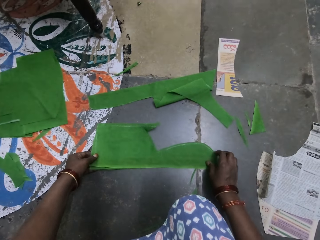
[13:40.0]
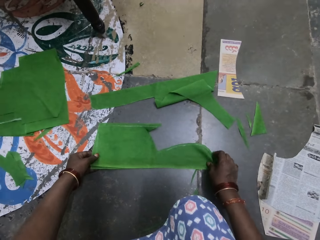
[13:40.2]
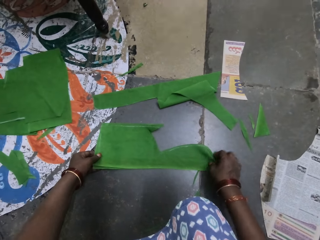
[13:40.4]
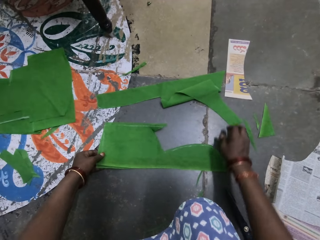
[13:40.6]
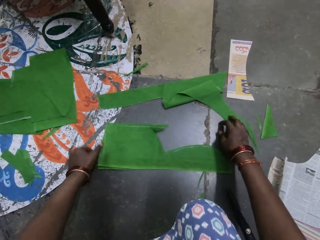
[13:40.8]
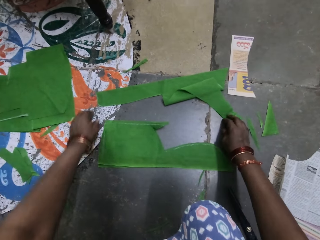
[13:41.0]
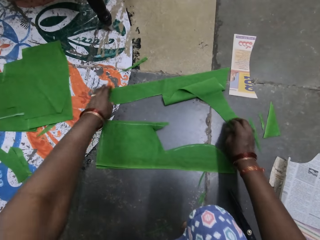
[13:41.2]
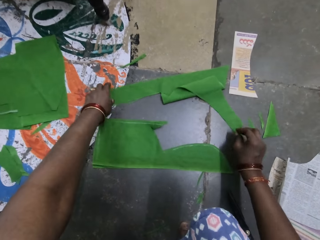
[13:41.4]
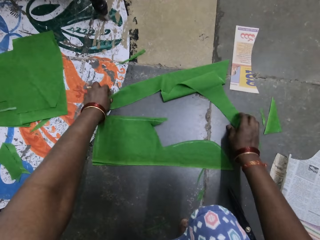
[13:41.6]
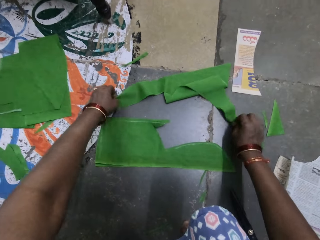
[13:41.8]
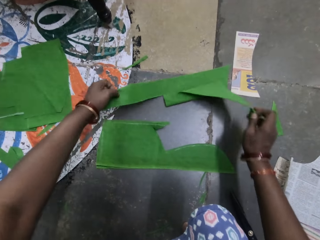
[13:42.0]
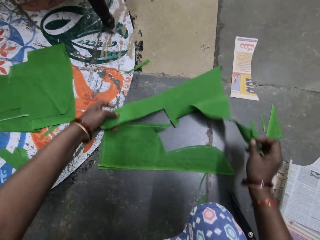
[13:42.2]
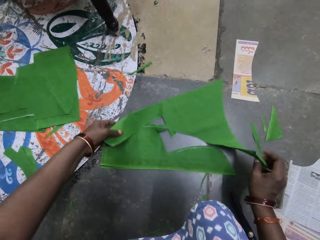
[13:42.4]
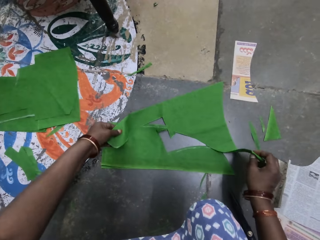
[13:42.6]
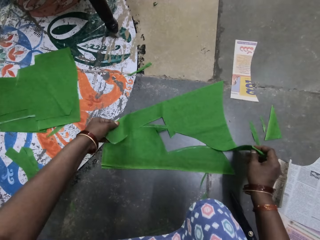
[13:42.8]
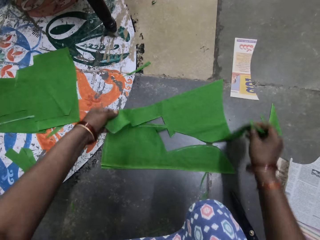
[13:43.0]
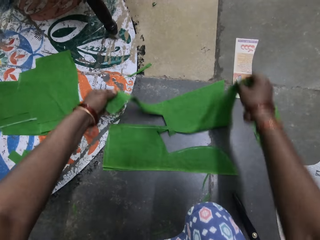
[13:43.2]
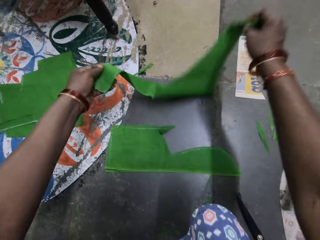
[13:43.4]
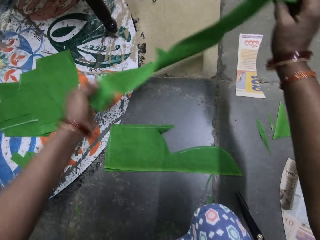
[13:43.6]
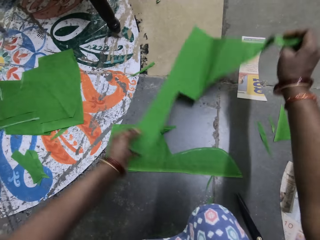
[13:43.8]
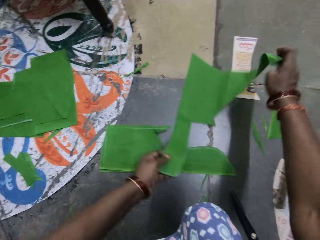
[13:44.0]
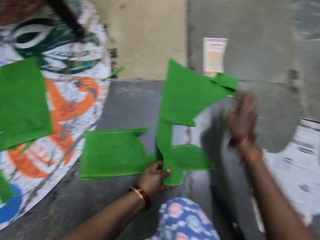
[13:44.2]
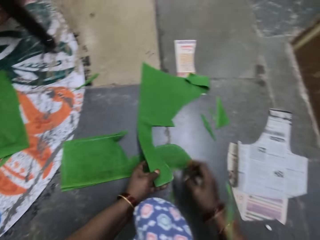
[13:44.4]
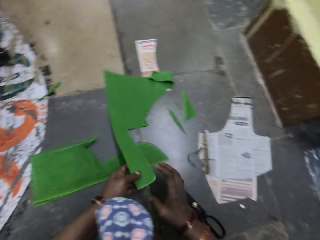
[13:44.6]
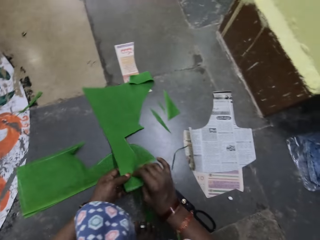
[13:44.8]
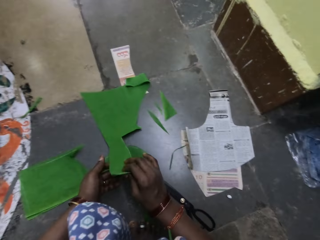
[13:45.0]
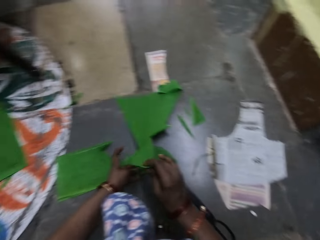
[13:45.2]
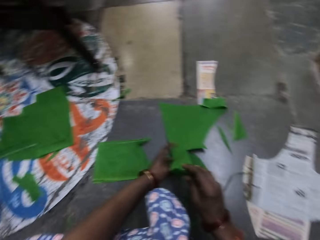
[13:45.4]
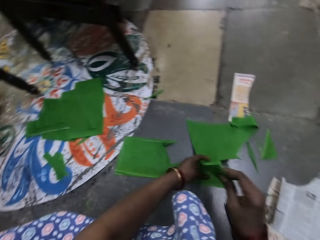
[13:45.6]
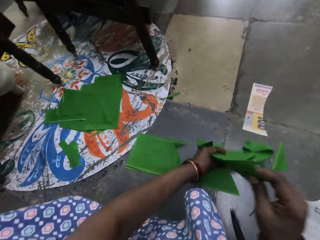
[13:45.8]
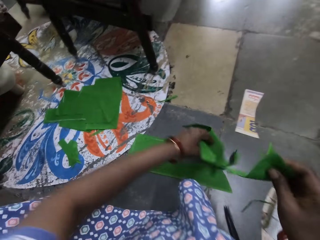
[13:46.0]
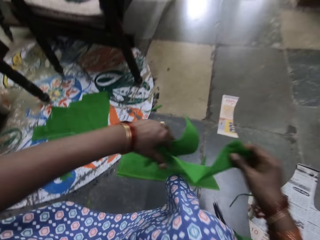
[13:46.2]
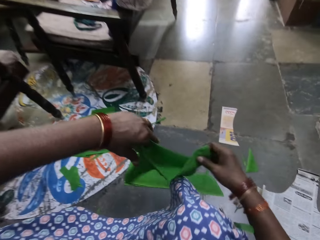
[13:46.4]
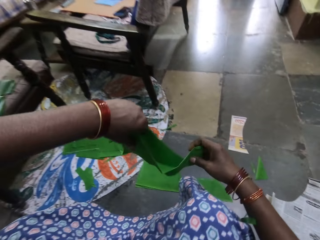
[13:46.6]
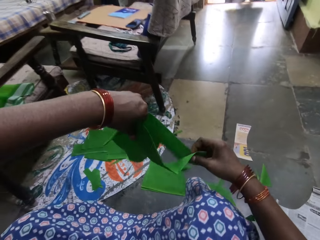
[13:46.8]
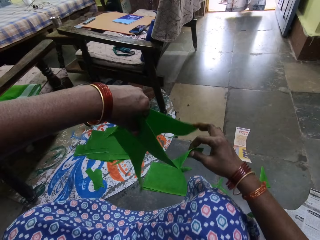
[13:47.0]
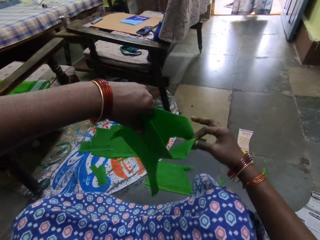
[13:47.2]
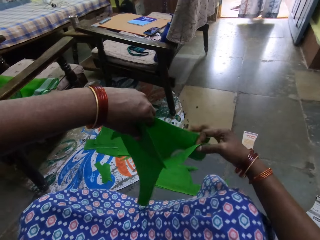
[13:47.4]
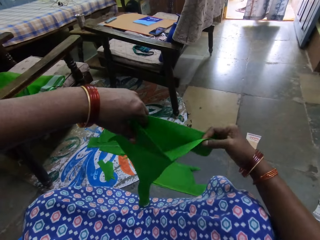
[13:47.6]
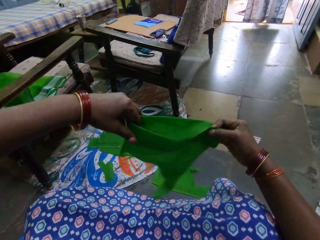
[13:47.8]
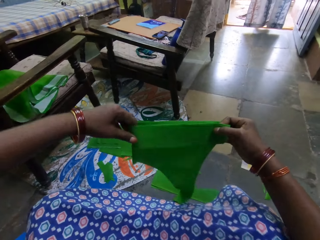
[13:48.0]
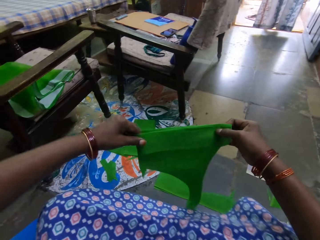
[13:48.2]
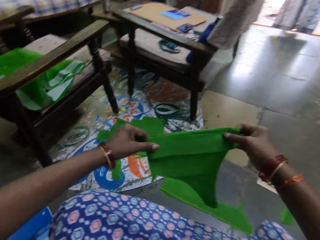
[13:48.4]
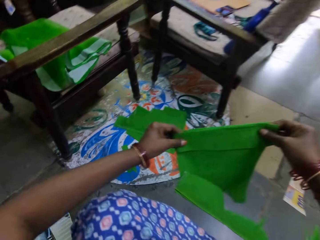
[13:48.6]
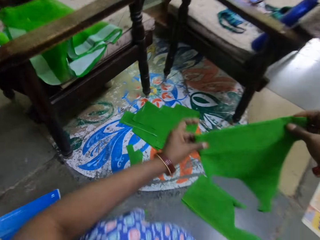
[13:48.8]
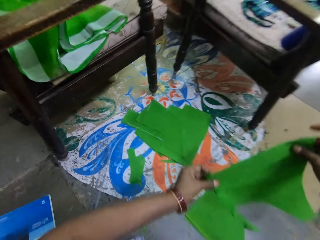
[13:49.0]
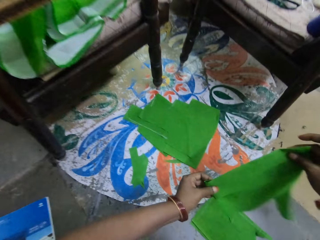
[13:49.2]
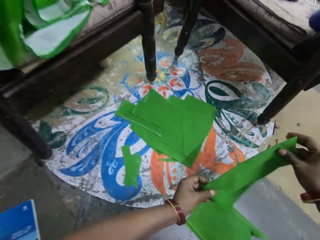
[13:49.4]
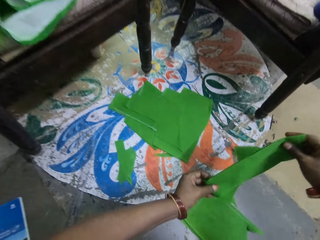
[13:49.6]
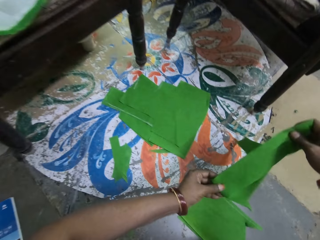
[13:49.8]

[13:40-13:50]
The camera wearer picks a piece of cloth. They move the cloth. They lift the silk fiber or cloth piece with both hands. They adjust the cloth piece. They fold the silk fiber with both hands.

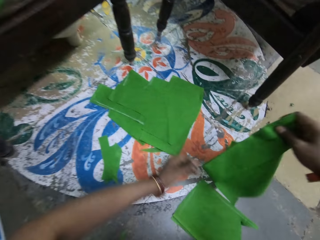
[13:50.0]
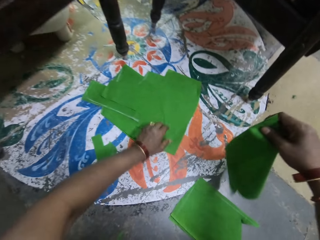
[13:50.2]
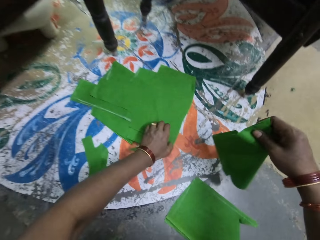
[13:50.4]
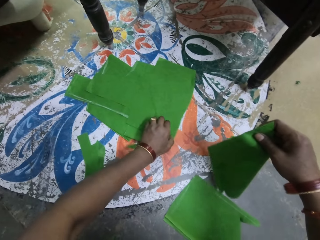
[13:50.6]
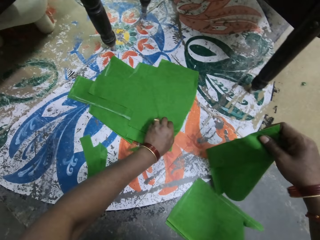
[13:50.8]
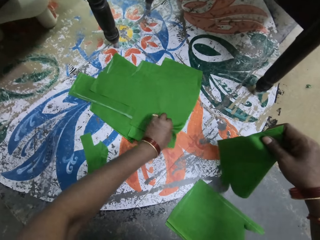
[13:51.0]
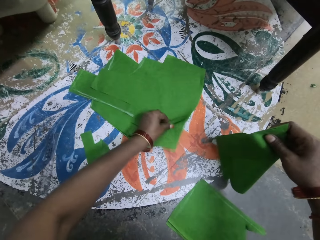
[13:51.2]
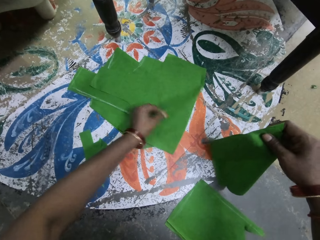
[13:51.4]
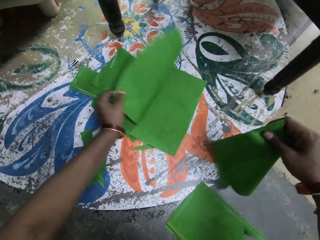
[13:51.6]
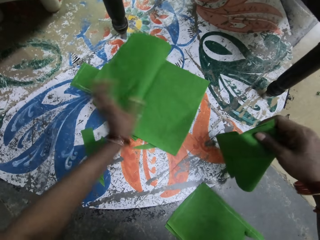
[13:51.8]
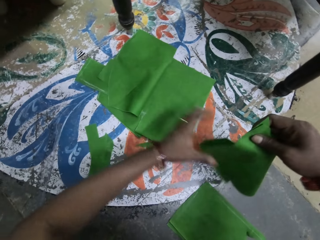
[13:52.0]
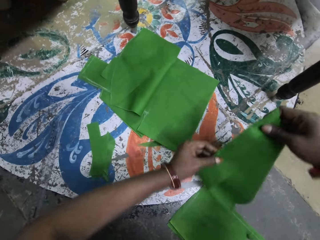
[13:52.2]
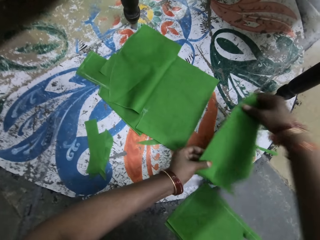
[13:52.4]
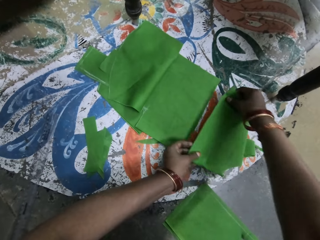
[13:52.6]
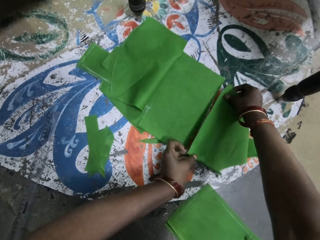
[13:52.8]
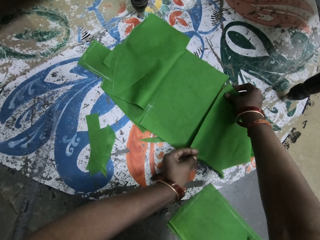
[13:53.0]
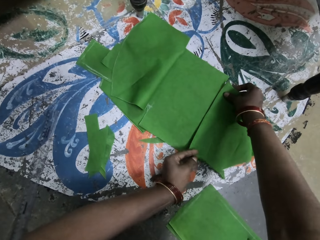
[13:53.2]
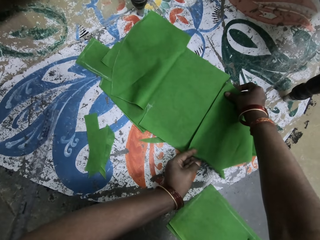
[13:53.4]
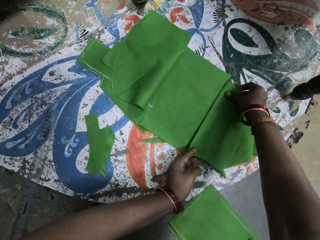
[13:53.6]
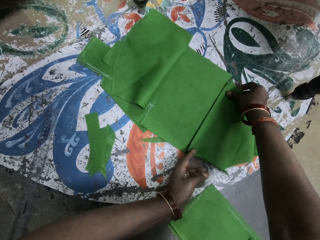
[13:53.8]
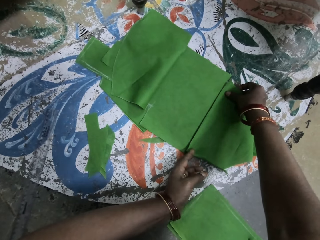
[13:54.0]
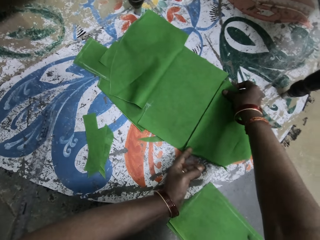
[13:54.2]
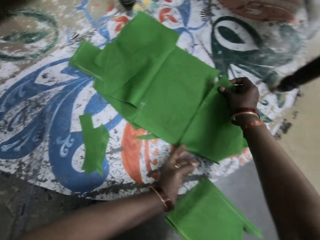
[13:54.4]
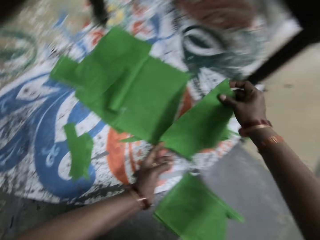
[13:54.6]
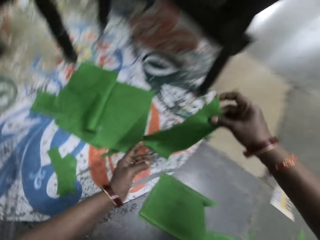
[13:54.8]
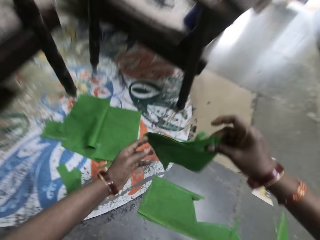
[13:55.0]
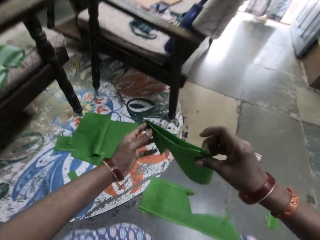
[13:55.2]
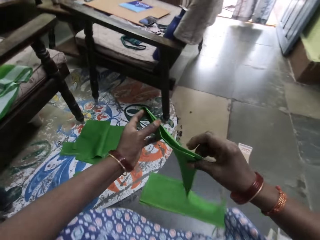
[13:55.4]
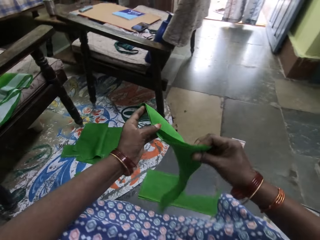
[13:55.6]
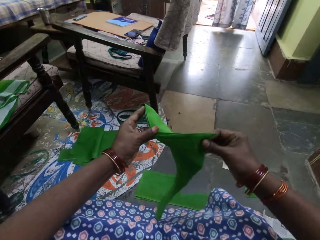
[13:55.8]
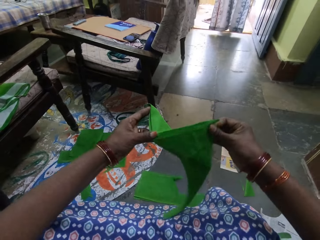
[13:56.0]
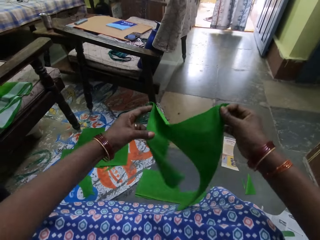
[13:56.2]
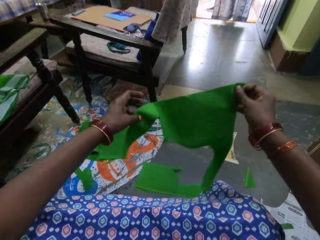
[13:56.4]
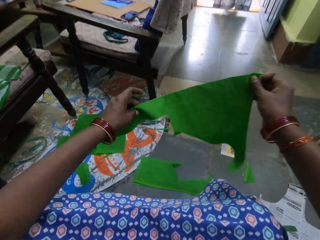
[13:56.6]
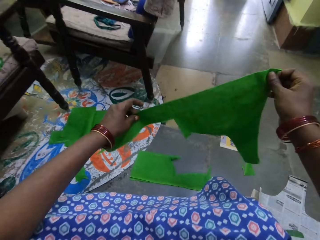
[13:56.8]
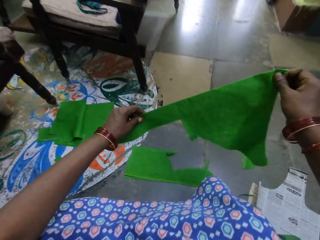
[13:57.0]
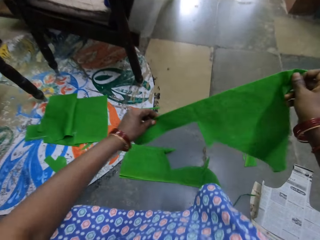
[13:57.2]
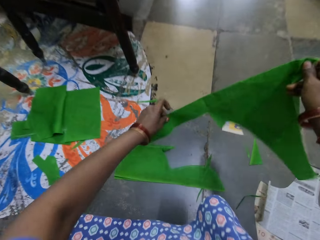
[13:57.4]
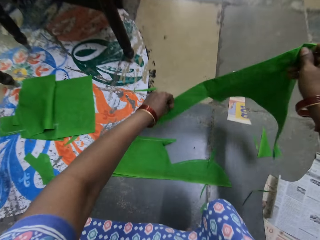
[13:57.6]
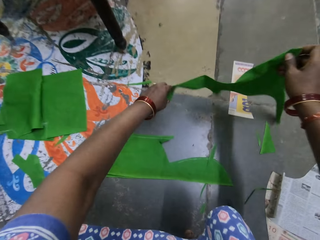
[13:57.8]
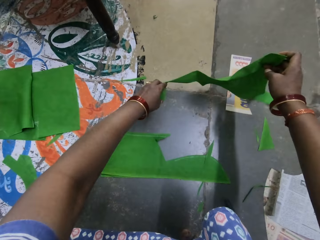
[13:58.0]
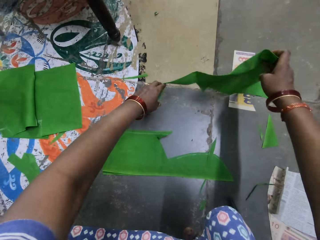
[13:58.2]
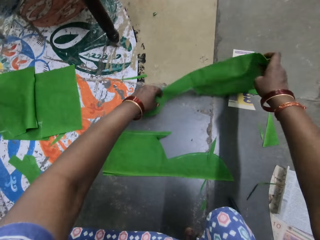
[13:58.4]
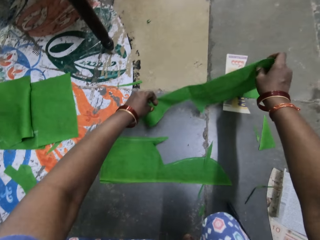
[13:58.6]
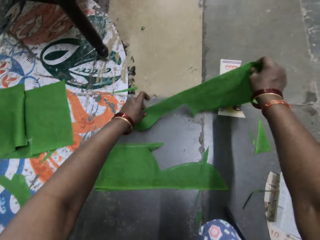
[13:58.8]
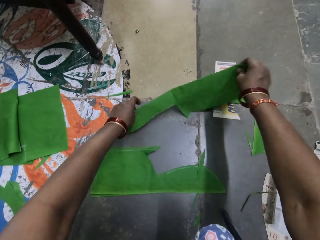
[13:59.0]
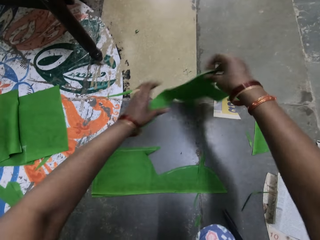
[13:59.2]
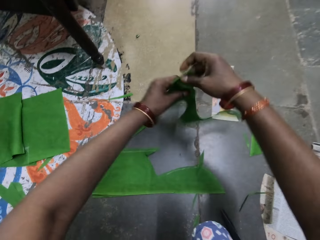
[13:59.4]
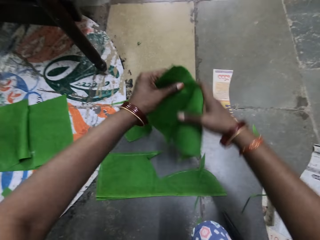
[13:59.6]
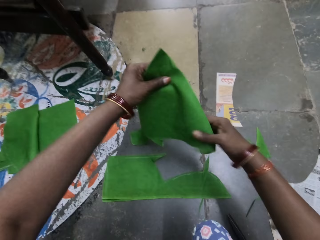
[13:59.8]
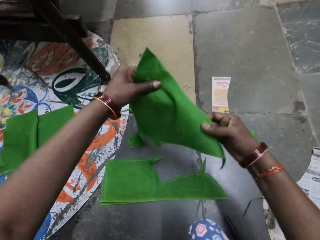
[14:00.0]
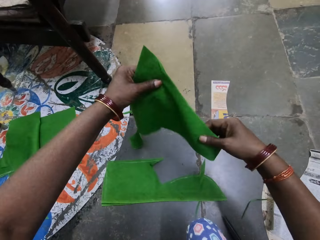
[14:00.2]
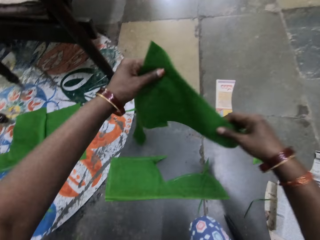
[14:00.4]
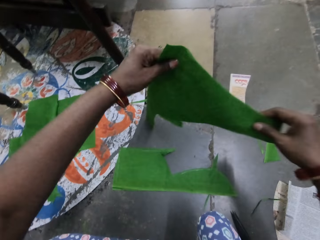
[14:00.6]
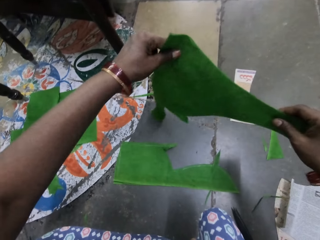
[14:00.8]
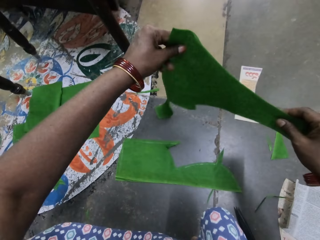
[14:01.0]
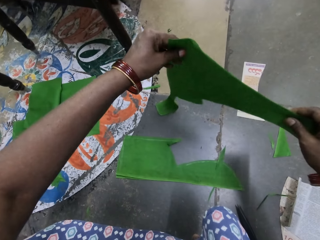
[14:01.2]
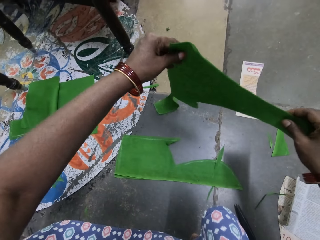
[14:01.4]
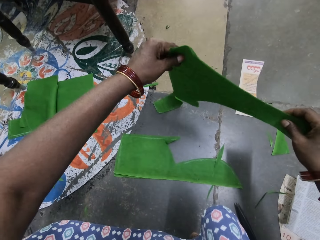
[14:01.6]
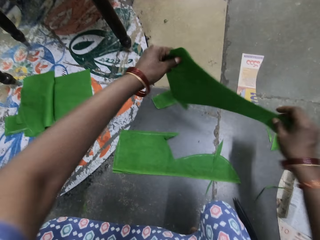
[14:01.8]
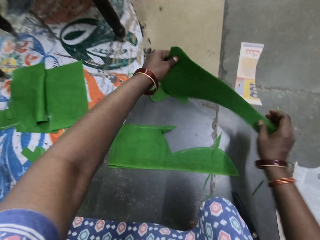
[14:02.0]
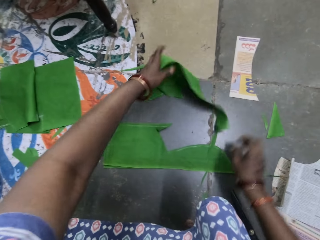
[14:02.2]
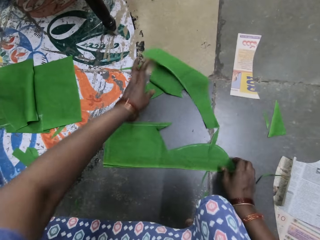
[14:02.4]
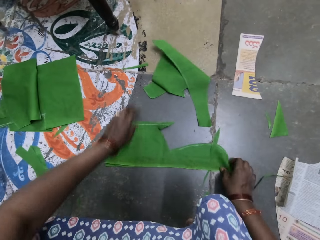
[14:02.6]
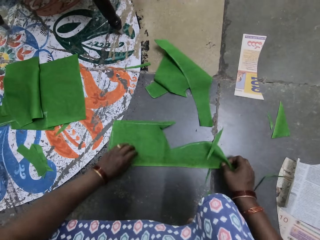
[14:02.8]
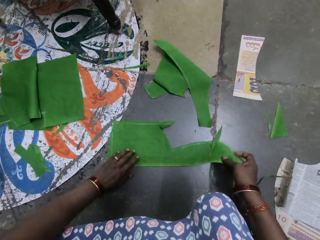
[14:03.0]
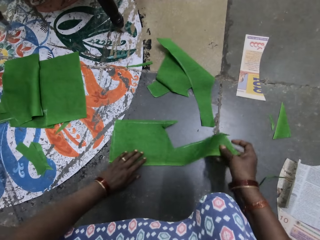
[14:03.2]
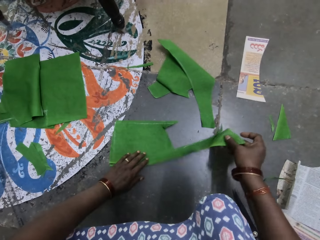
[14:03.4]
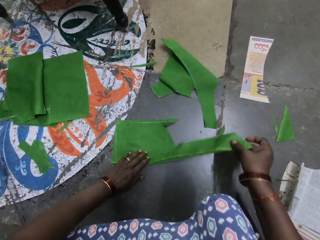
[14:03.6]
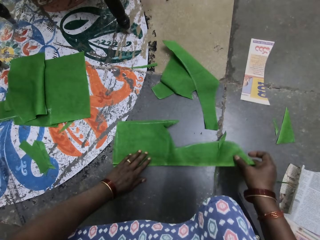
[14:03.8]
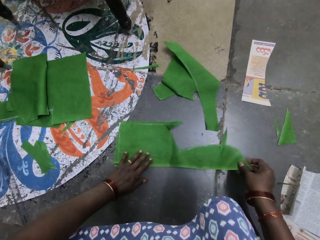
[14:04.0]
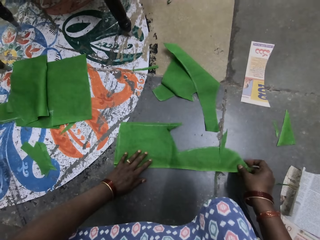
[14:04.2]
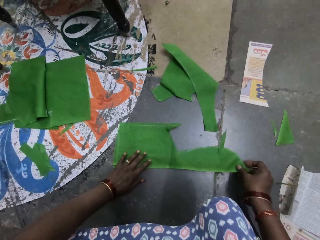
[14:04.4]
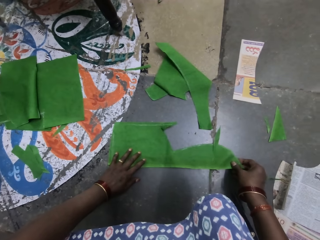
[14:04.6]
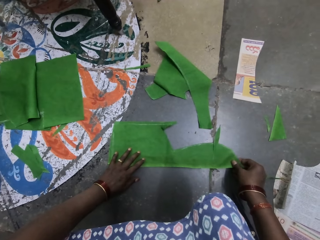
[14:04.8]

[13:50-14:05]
The camera wearer adjusts a cloth piece or silk fiber with the left hand. He lifts the silk fiber with his left hand. He holds the silk fiber with both hands. He puts down the silk fiber with both hands on the floor. He lifts the silk fiber with both hands. He adjusts the cloth piece. He unfolds the silk fiber with both hands. He puts down the silk fiber with both hands. He adjusts the silk fiber with both hands. He drops down the silk fiber with both hands on the floor. He adjusts the cloth piece on the floor.
